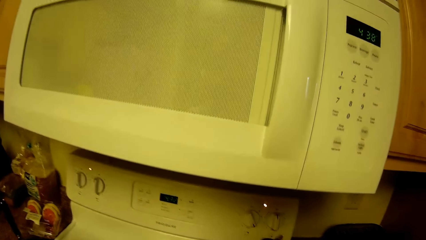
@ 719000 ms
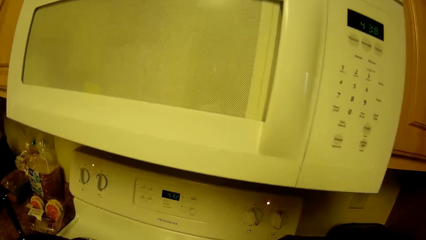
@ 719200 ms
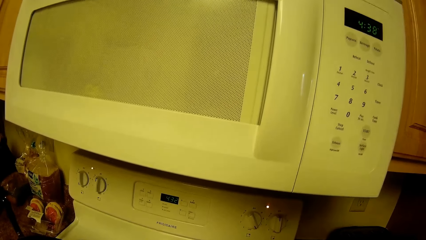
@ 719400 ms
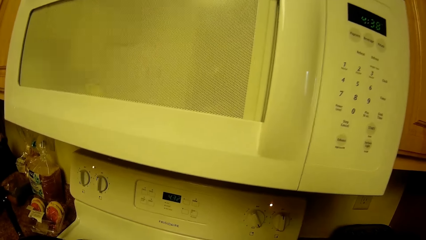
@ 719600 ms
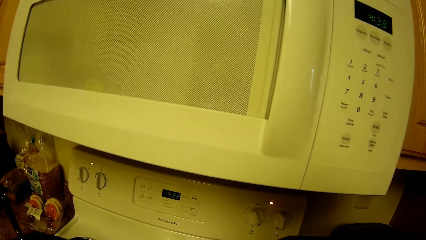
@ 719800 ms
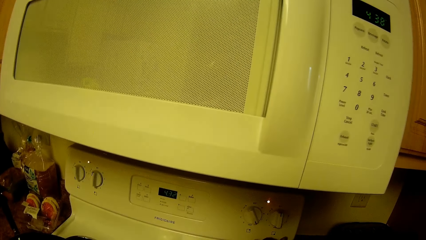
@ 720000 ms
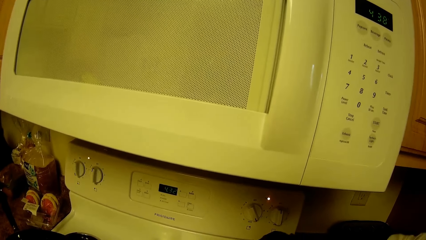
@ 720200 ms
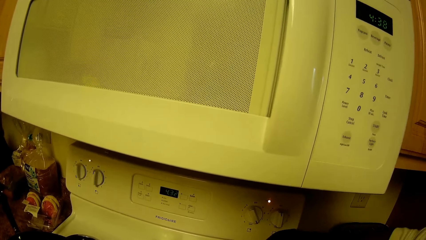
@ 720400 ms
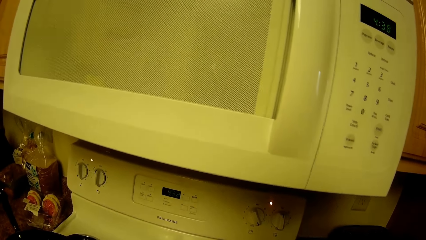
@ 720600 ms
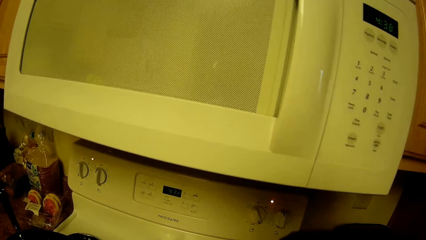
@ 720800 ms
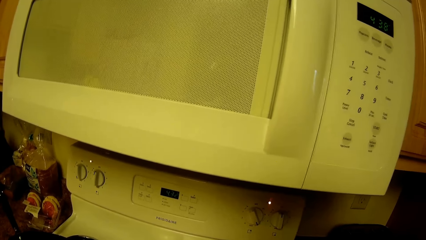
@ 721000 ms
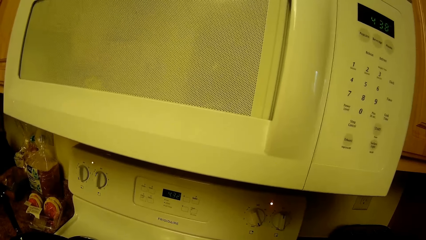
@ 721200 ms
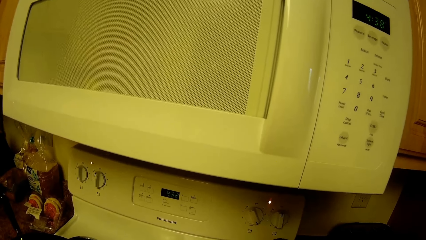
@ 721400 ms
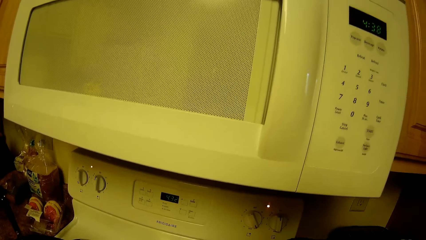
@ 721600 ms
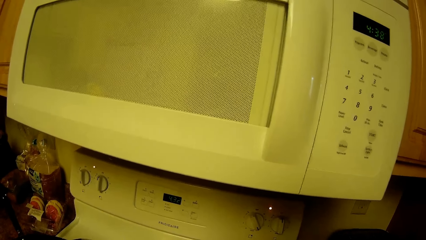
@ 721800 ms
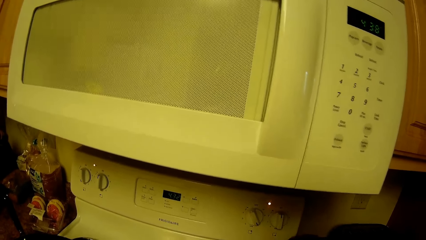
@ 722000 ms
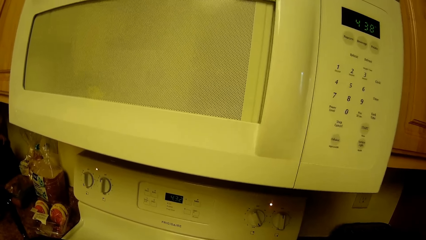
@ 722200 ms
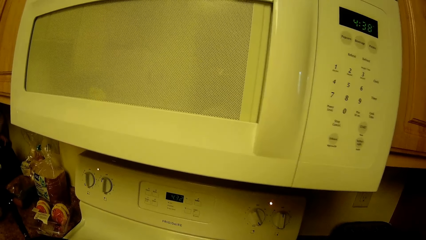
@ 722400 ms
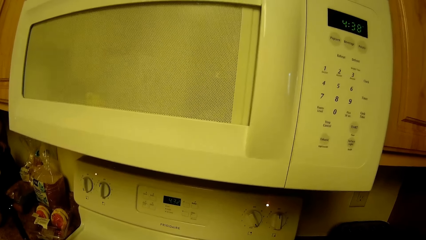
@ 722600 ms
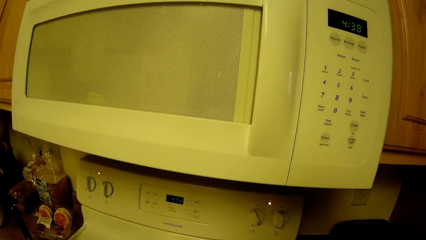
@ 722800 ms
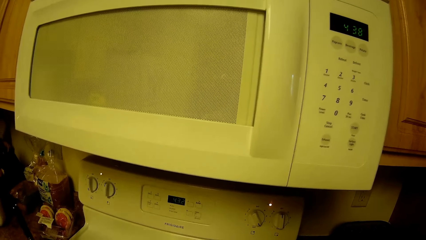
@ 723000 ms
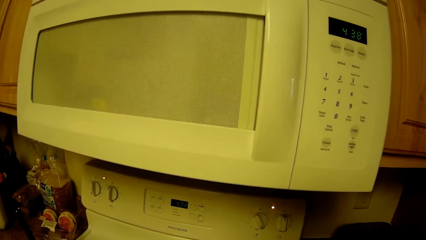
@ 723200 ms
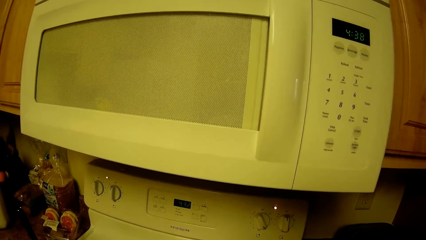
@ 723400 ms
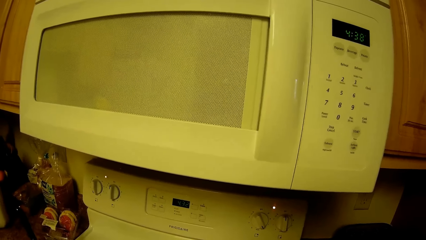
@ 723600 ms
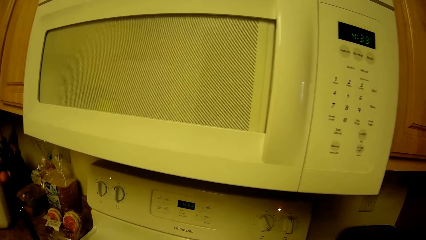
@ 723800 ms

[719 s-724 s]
The camera wearer stirs the food in the pot on the cooker with the spoon in the pot with her right hand.

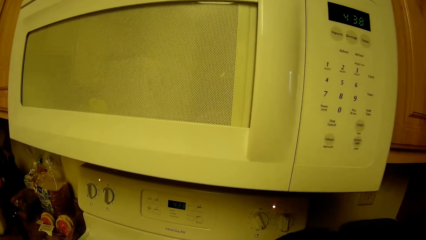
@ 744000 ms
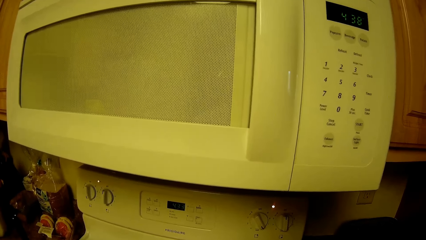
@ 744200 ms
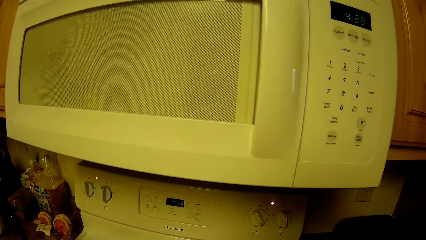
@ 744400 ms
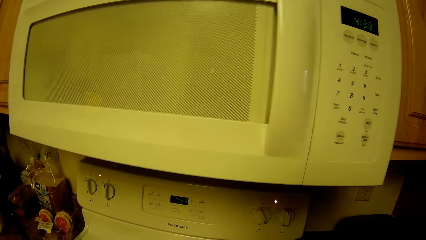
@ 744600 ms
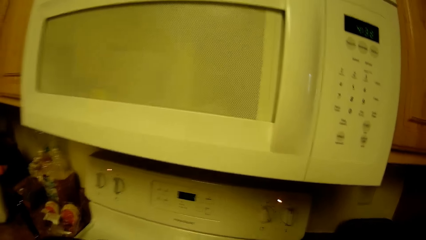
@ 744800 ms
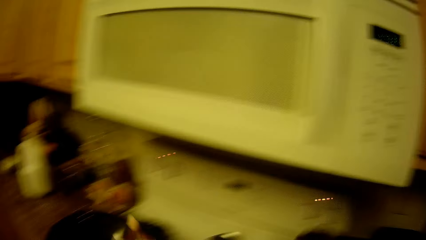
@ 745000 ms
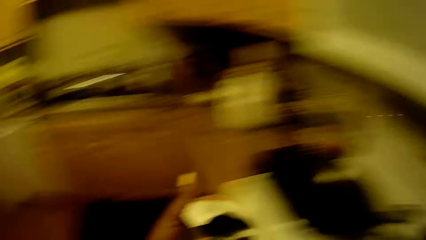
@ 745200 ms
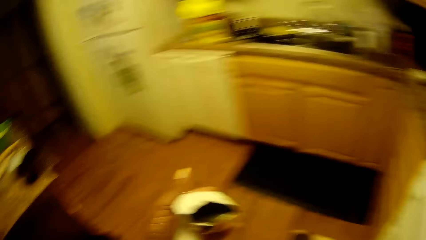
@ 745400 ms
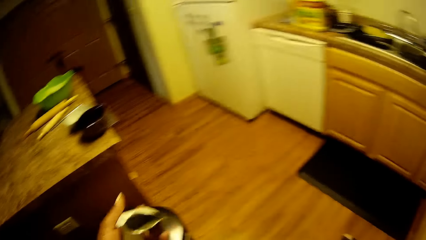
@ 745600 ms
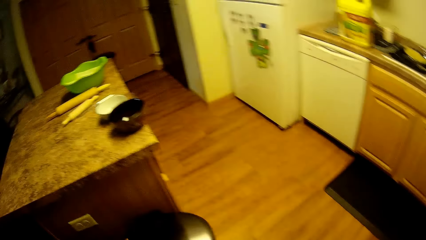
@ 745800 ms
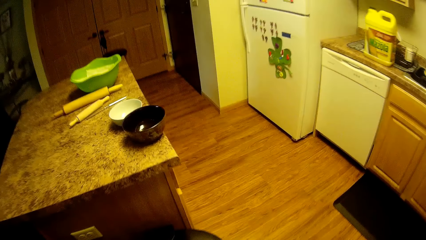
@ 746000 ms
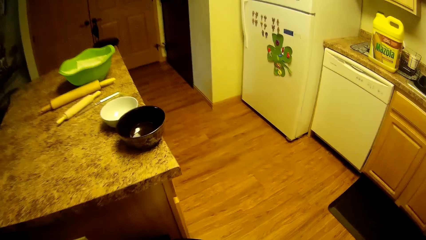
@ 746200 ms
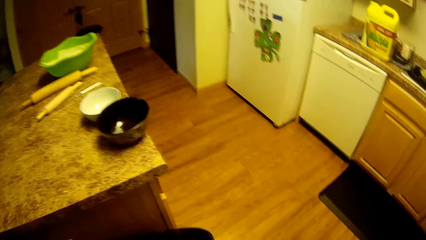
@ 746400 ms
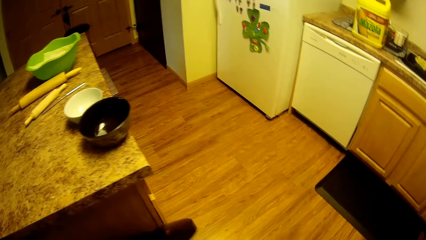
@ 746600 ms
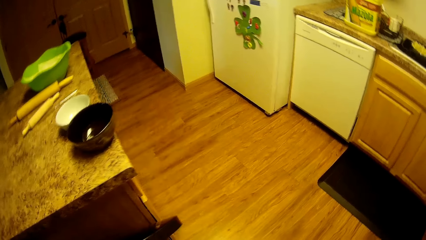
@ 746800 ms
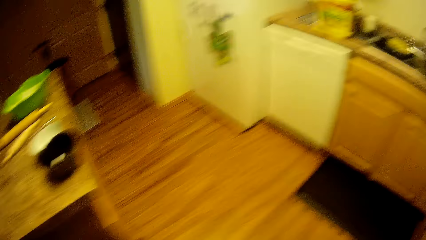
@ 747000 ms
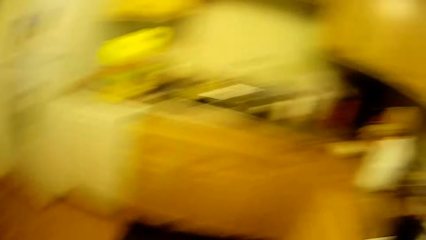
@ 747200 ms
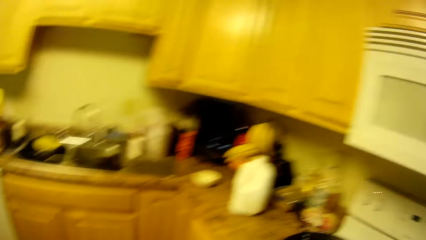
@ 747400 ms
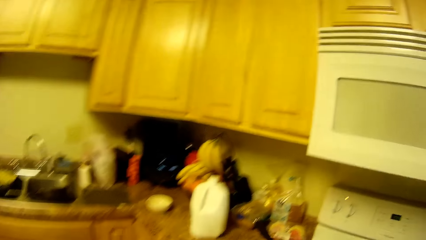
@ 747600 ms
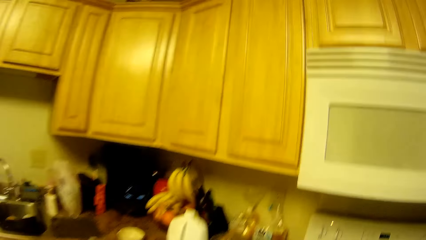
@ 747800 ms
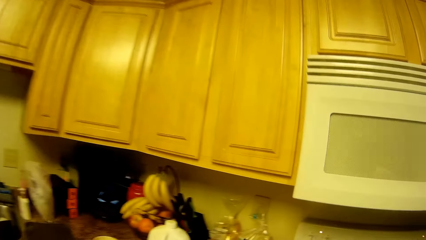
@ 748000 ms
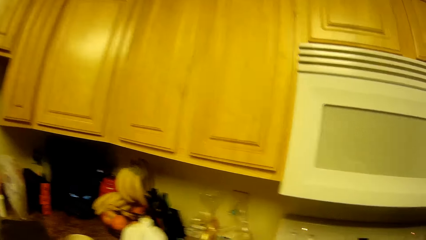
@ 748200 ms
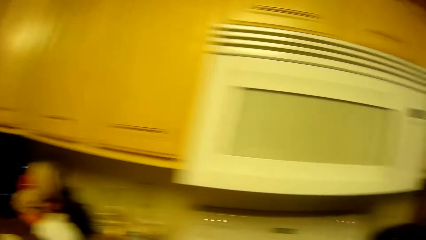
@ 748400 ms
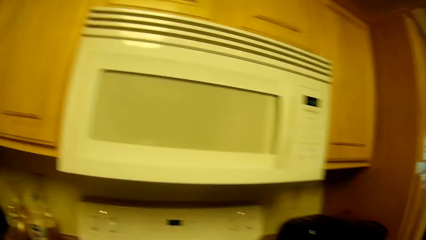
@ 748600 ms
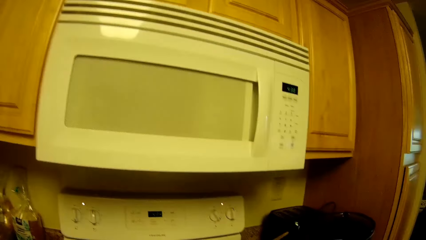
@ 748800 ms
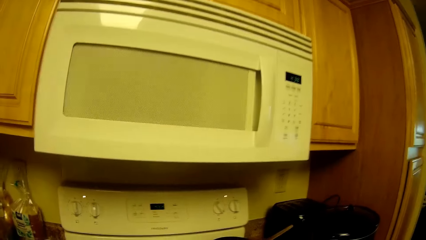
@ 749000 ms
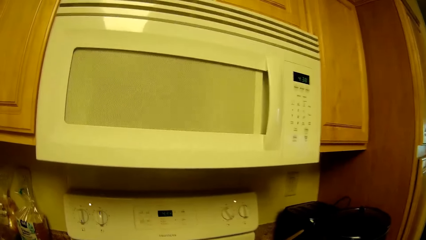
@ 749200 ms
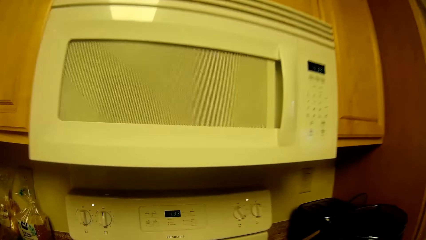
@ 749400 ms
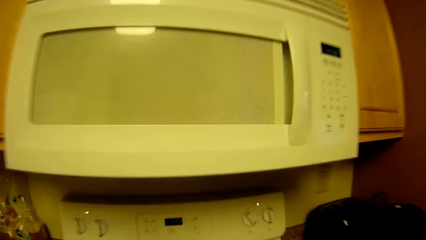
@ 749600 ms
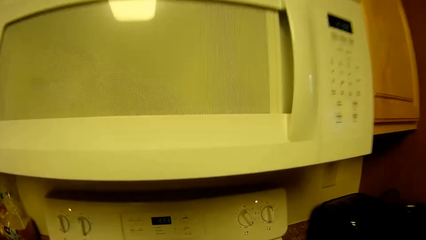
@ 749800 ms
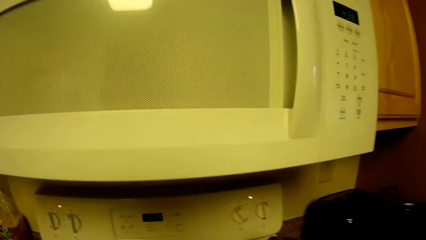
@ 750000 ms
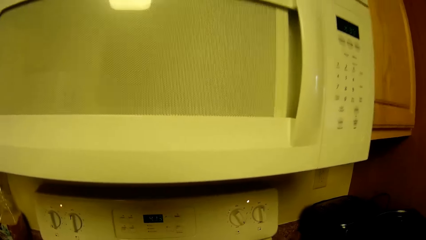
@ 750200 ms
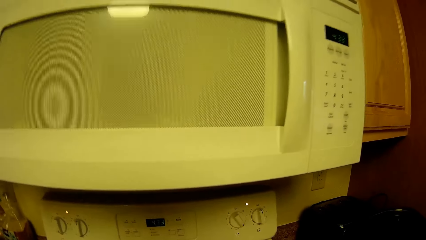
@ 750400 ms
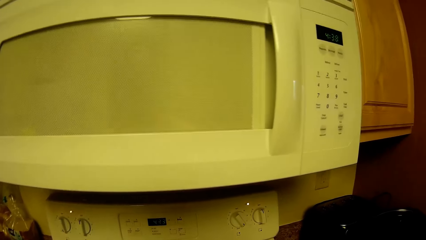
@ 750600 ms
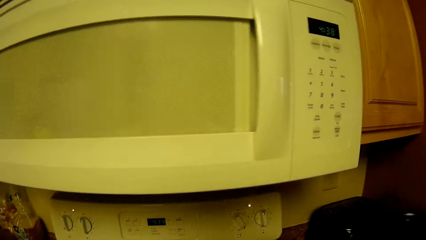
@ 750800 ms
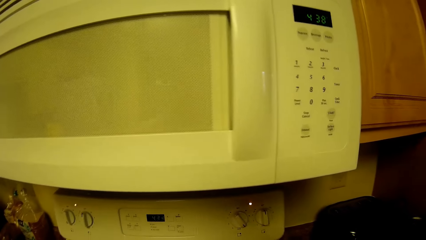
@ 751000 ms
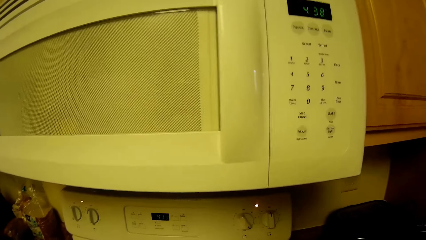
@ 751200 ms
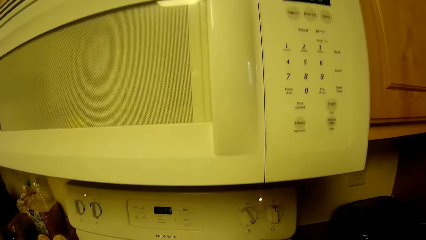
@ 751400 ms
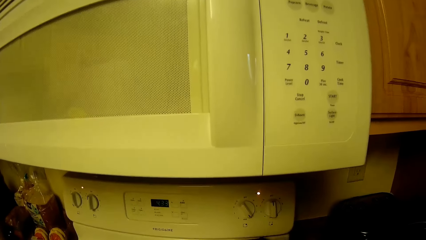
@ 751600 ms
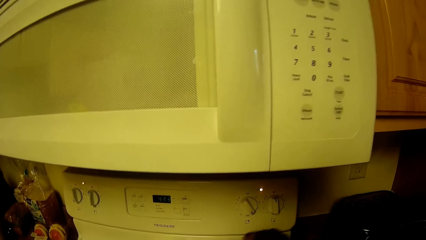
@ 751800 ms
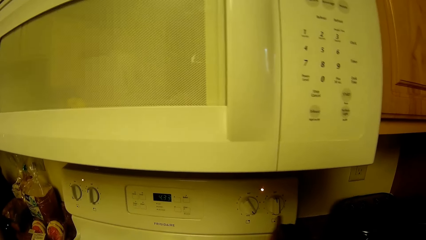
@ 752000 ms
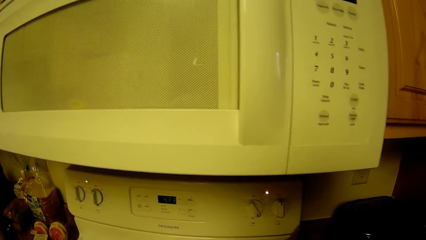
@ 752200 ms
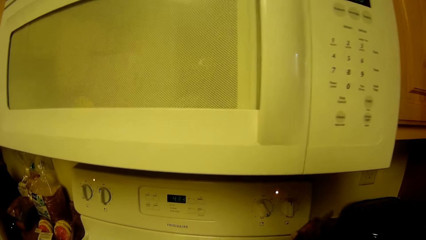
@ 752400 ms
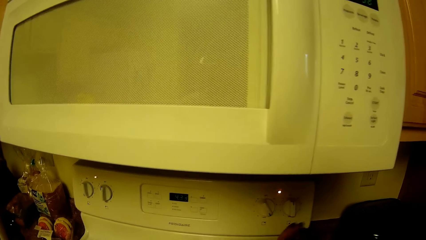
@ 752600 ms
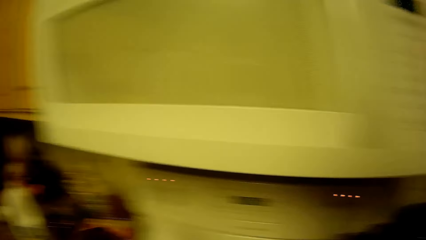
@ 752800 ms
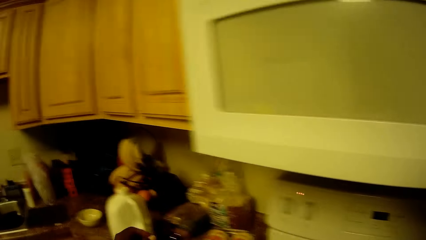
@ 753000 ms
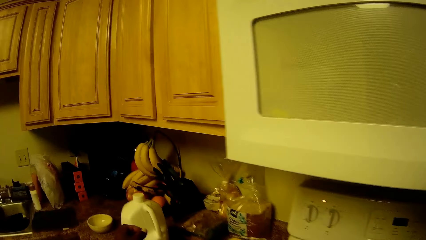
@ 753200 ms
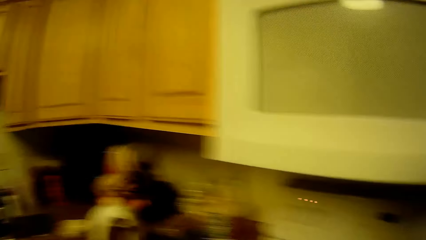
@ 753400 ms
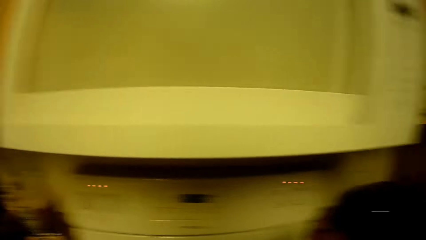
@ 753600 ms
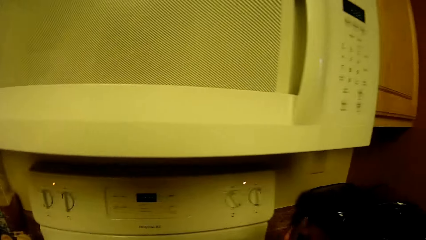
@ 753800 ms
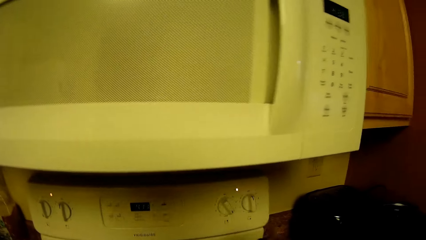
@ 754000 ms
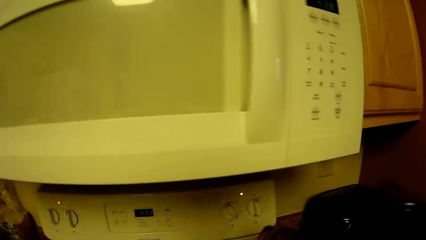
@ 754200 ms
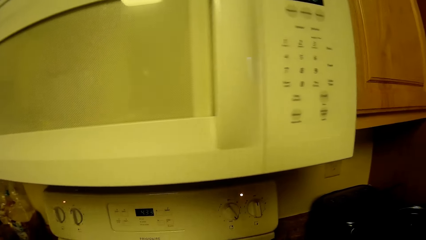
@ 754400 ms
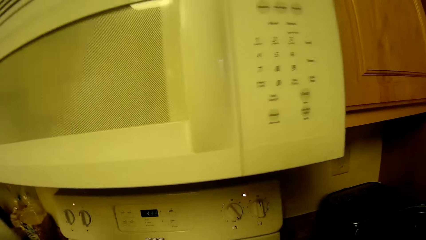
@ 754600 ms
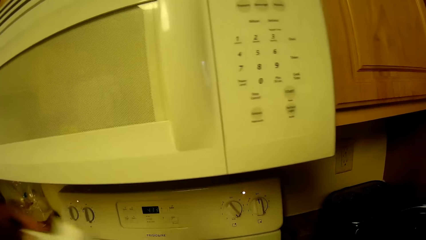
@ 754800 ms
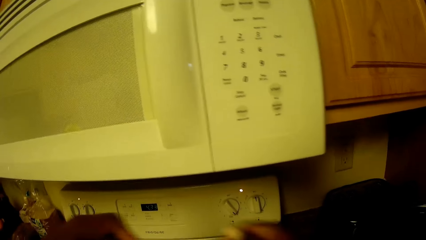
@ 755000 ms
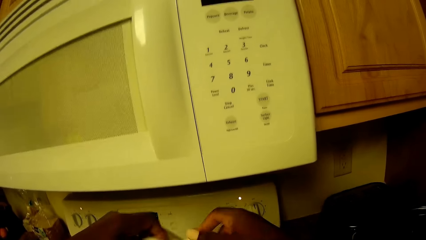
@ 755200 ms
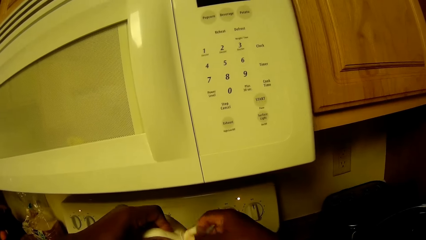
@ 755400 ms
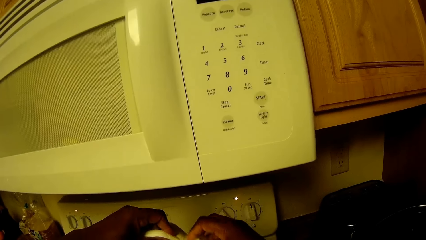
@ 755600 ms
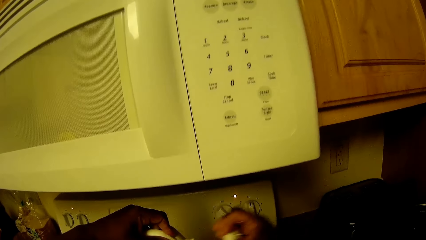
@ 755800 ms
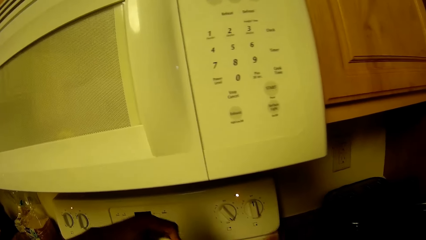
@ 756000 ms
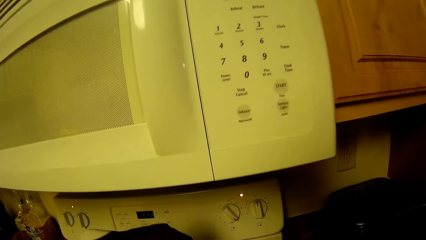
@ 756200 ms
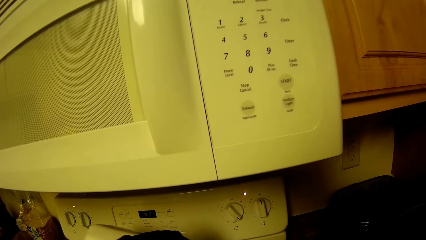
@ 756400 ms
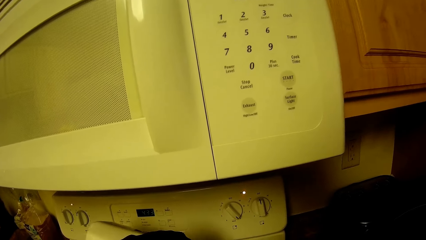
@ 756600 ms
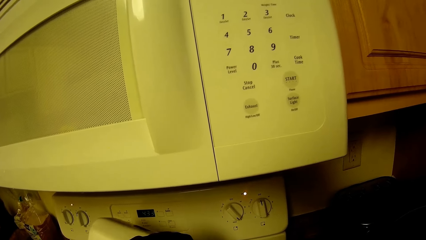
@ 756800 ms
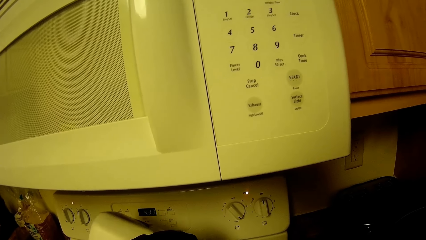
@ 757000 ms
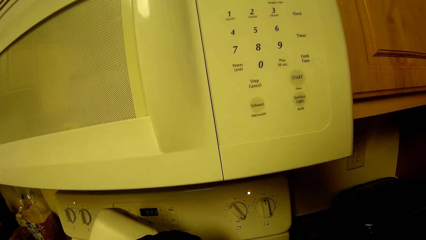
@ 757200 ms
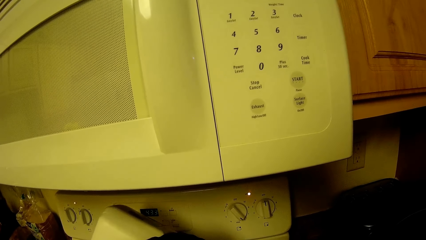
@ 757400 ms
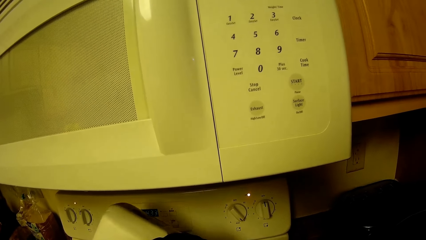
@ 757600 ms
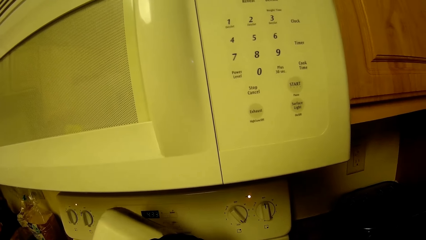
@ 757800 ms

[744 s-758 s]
The camera wearer throws trash in her left hand into the trash can. She holds the bottle on the kitchen top in her left hand. She stirs food in the pot. She opens the bottle cover with her right hand. She pours the liquid in the bottle into the pot on the kitchen cooker.
